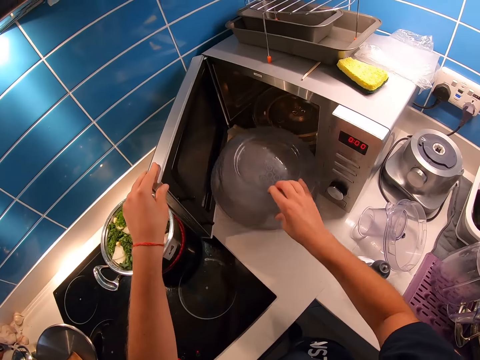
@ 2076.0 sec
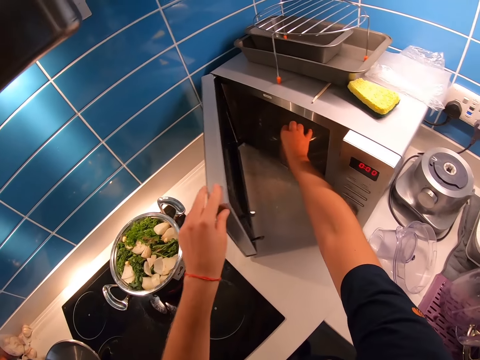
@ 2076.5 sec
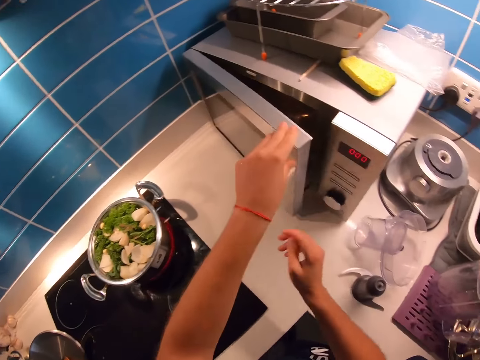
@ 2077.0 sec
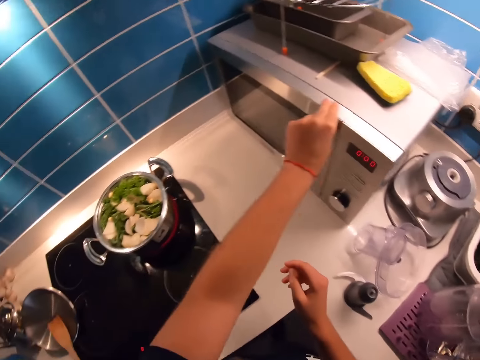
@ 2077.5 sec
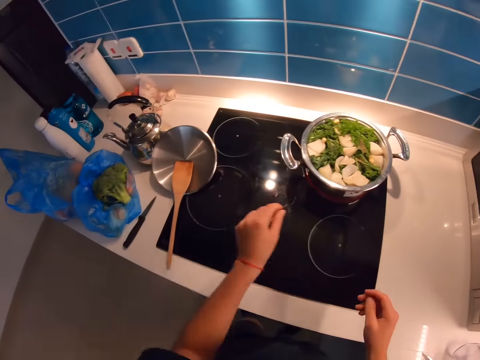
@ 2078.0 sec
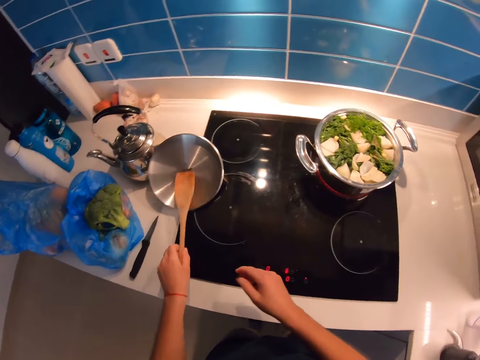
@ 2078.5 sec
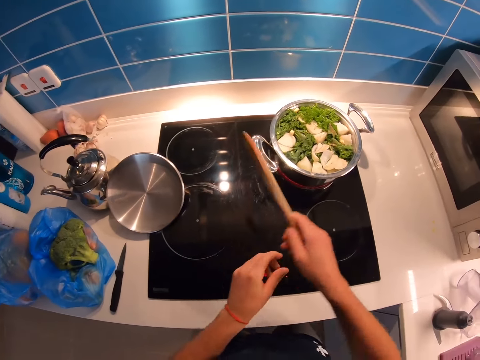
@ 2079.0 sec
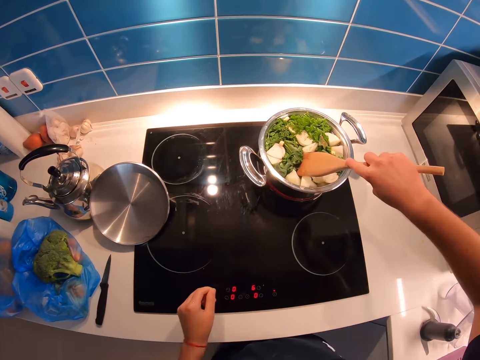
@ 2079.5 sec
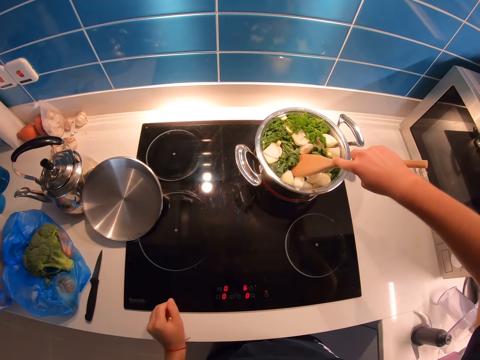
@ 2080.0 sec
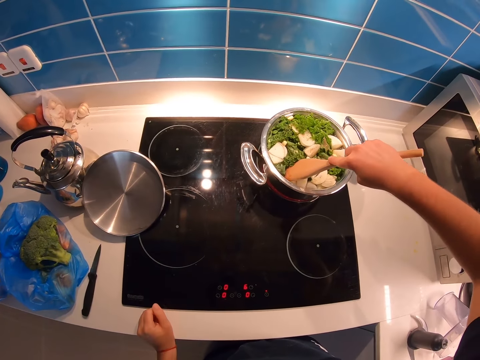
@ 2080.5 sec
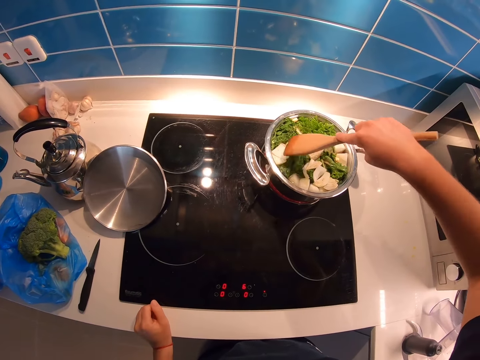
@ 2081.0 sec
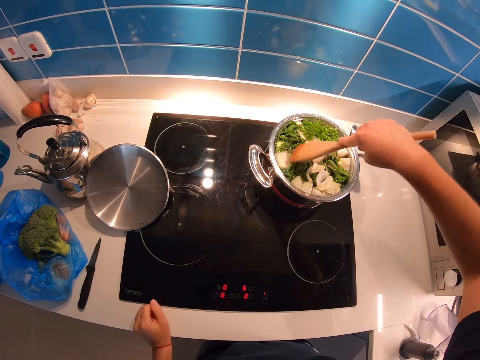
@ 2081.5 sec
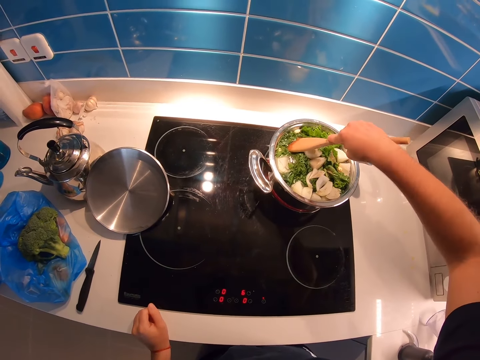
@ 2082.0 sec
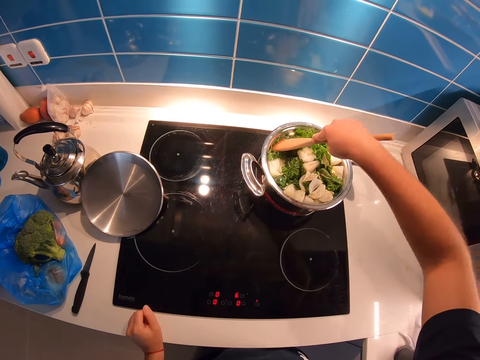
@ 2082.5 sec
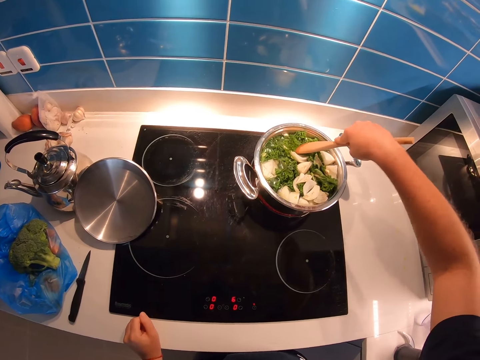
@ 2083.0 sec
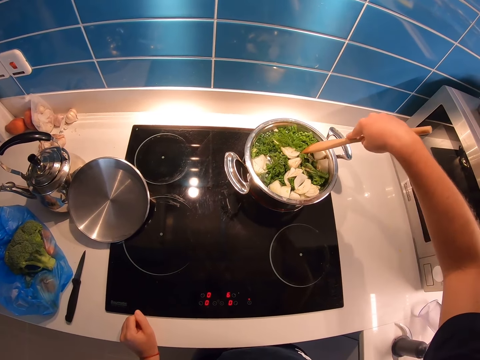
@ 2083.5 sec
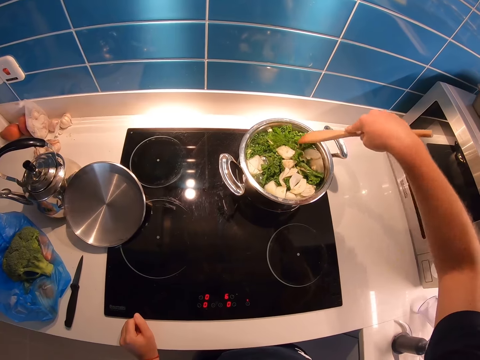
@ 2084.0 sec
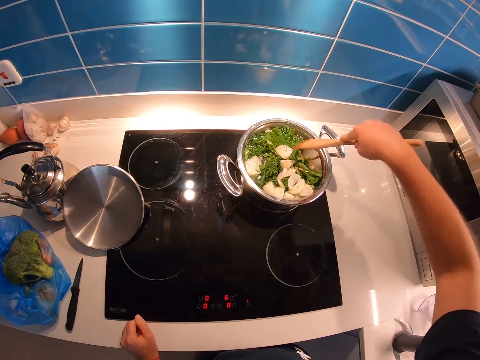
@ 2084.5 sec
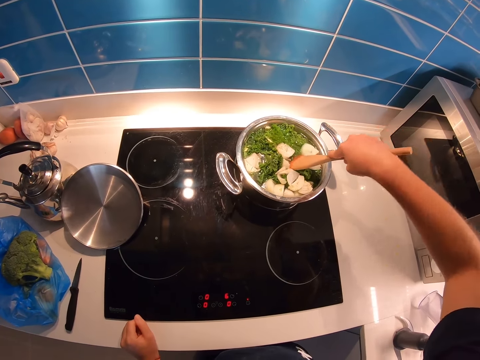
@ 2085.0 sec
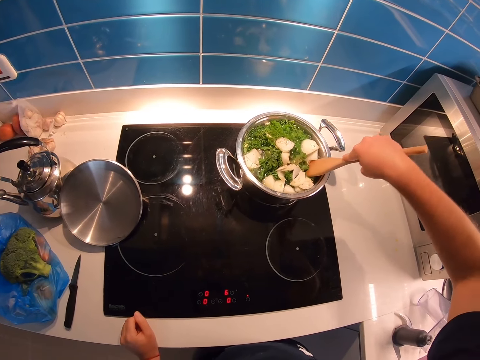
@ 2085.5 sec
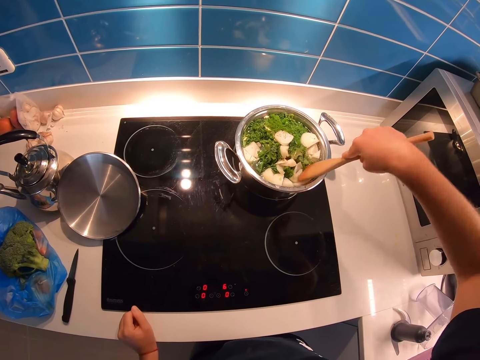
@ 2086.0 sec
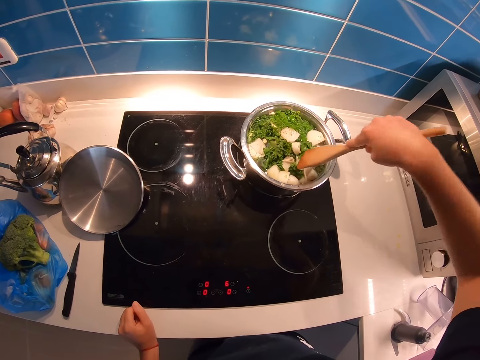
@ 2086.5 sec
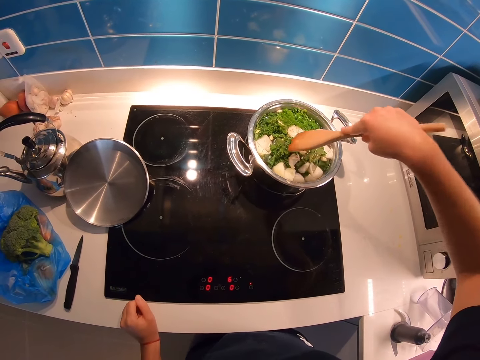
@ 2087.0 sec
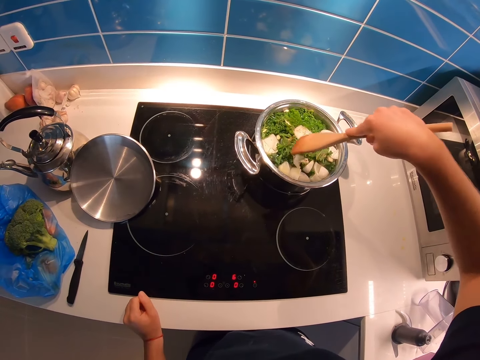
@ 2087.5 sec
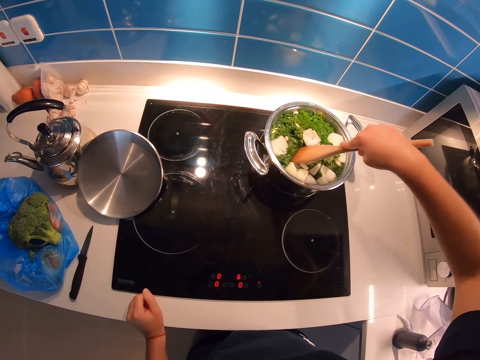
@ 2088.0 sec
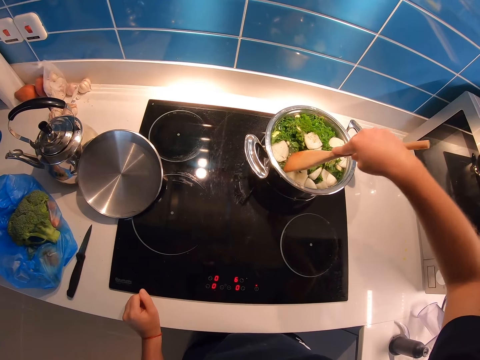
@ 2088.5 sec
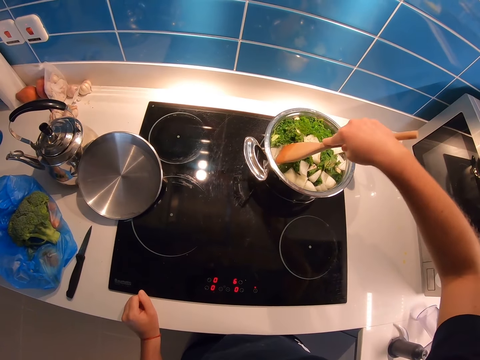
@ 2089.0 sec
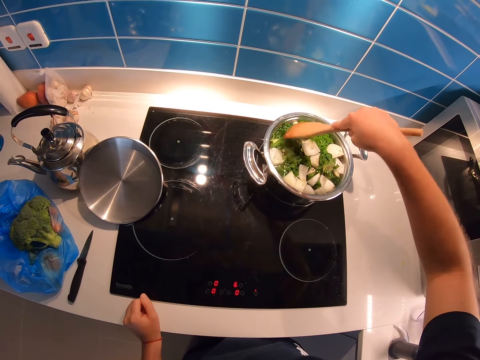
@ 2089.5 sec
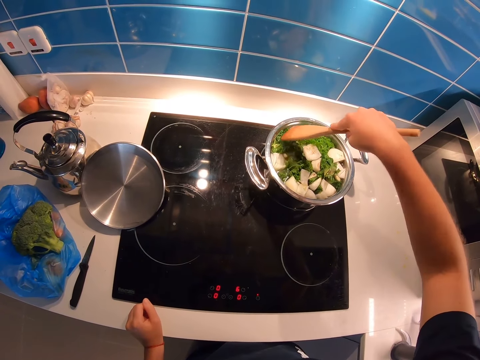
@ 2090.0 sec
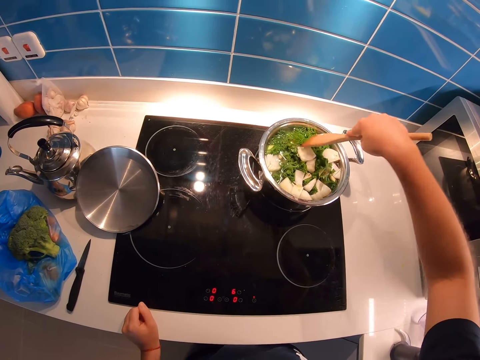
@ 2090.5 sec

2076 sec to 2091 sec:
The camera wearer puts a bowl or tin in another open oven. She closes the oven with her left hand. She picks a wooden paddle or spatula with her left hand. She uses the wooden paddle to stir food in a pot on a gas cooker with her right hand.

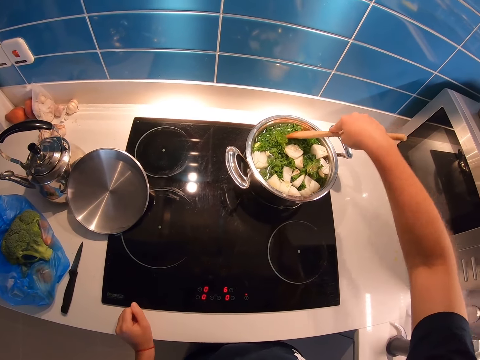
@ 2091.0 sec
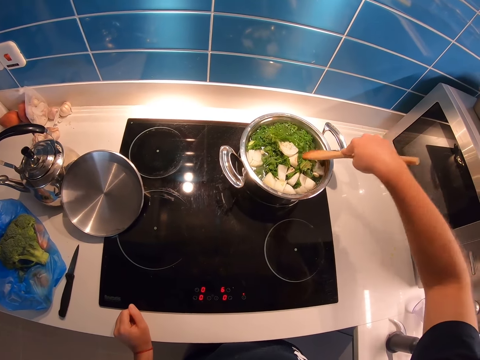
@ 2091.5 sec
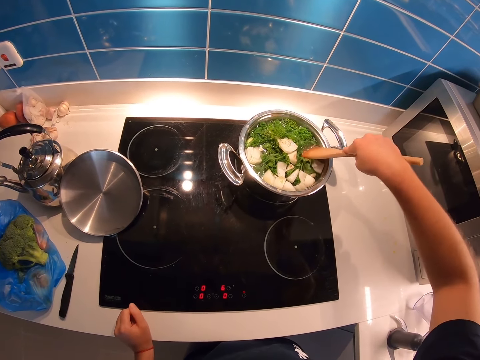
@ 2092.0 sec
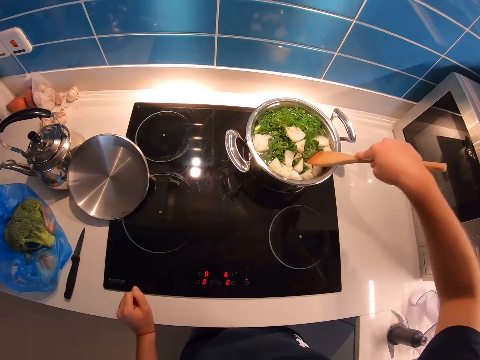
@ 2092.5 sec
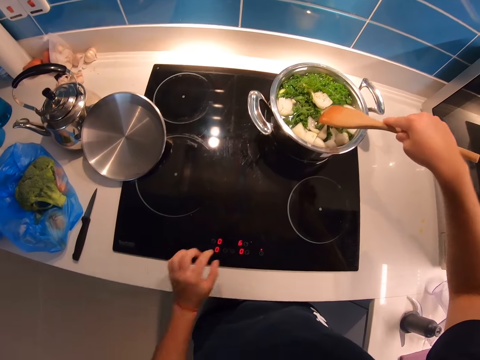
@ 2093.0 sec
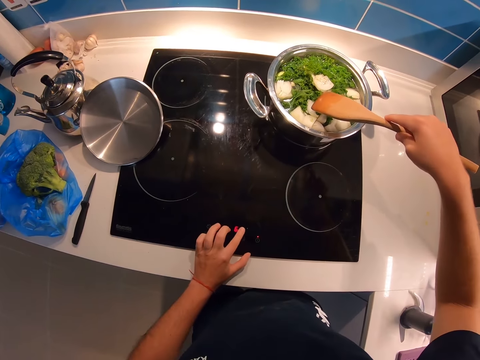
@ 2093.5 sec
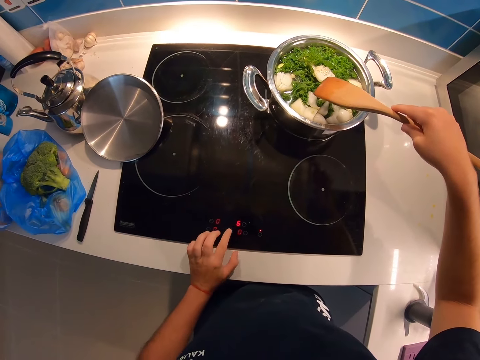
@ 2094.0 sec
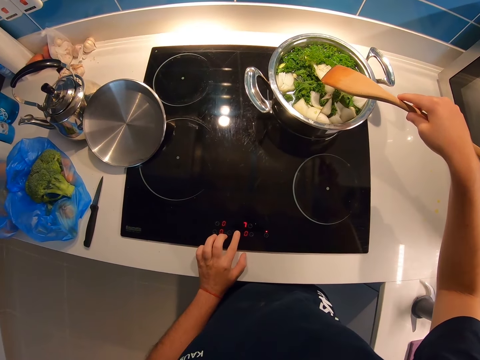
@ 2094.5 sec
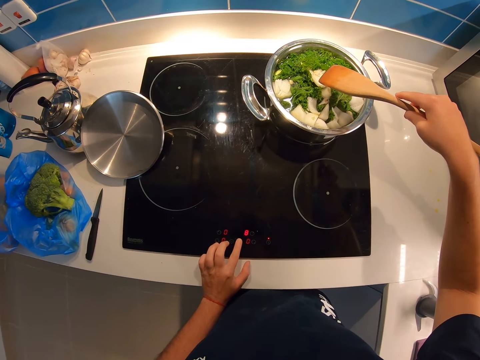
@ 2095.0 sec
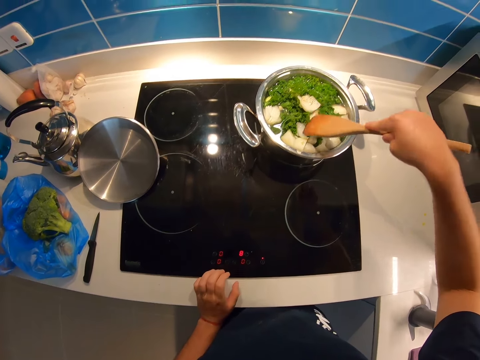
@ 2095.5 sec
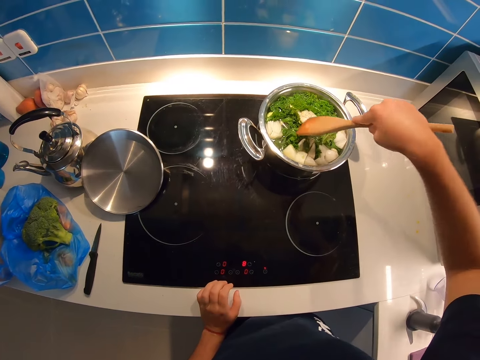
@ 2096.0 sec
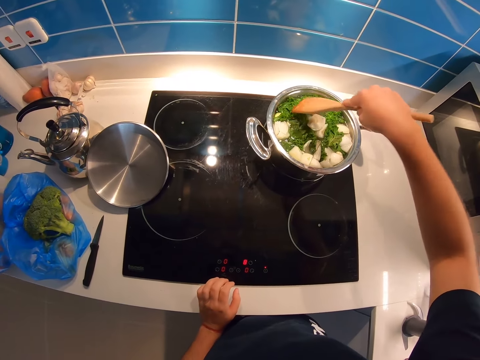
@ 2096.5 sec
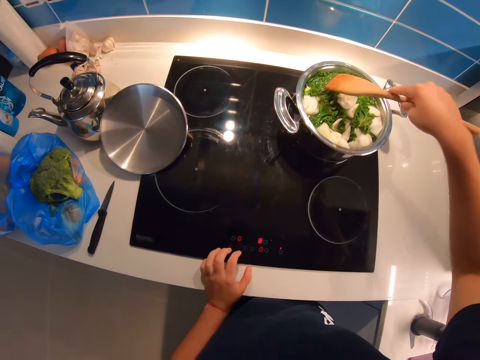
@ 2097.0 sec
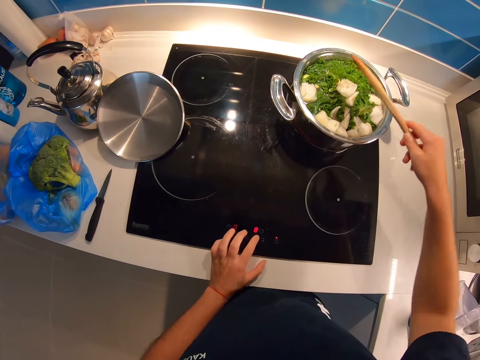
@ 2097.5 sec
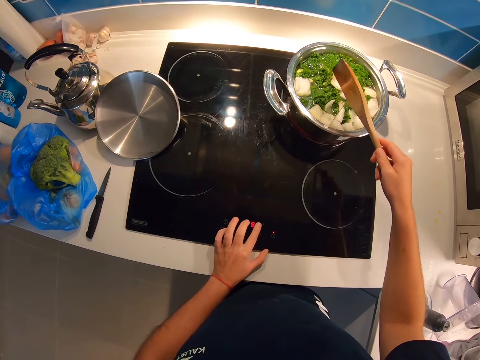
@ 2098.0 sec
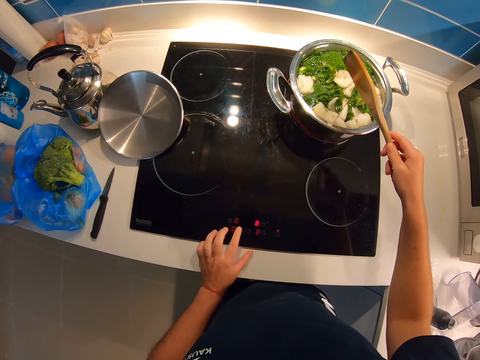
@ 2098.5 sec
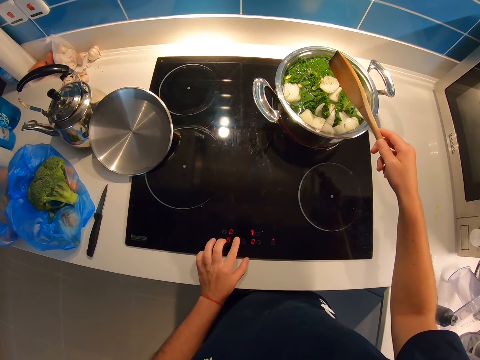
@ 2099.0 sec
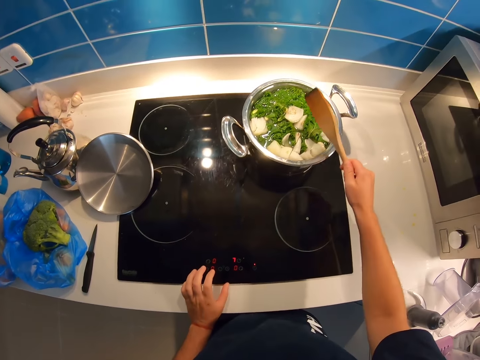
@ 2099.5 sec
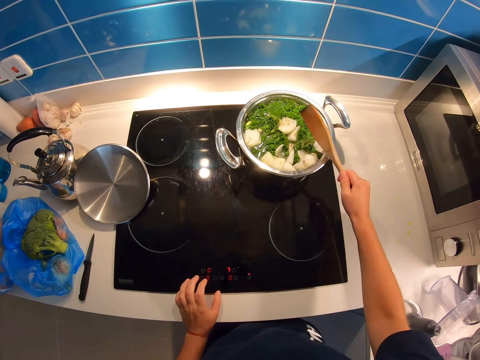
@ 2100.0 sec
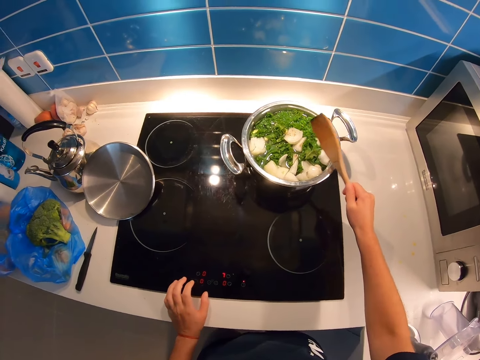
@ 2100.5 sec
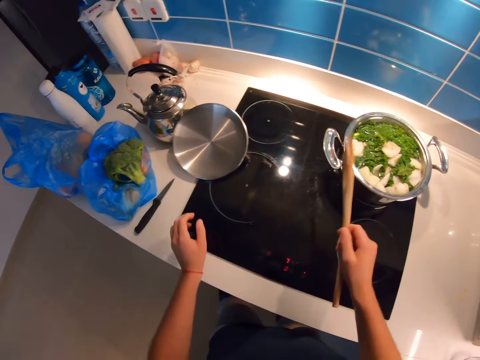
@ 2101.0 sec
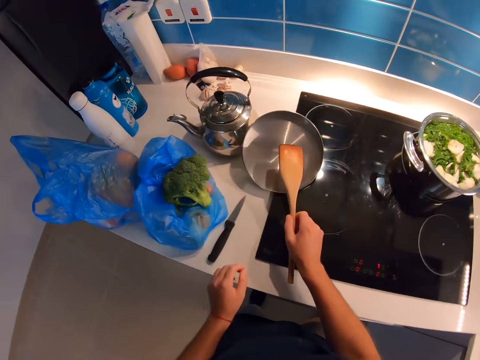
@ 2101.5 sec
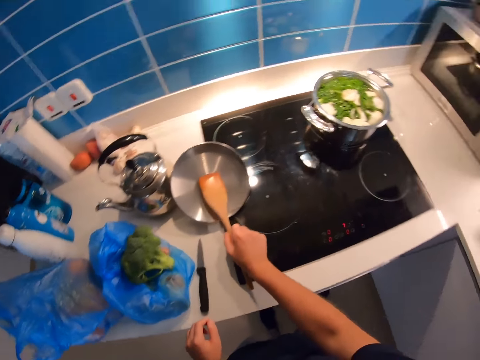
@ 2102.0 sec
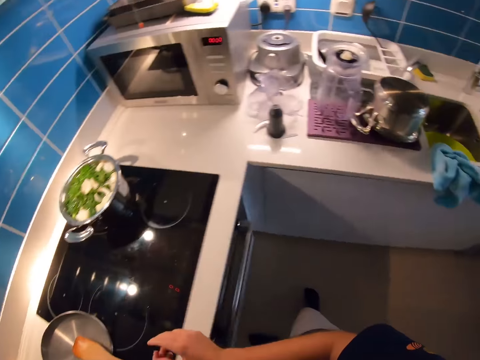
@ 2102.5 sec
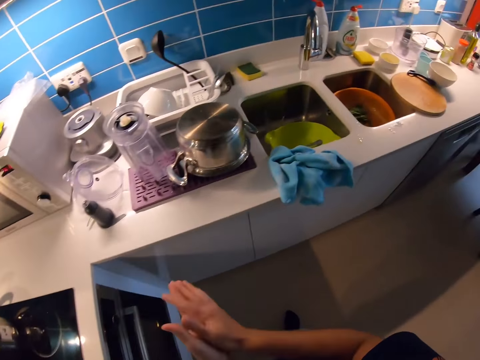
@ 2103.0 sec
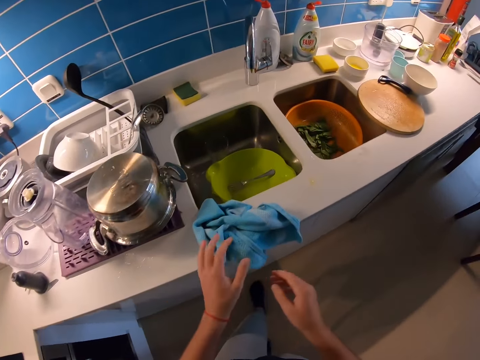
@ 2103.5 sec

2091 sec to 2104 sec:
The camera wearer regulates the heat. They stir food. They regulate the heat. They knock the wooden spatula on the pot. They place the wooden spatula on the lid. They walk around the kitchen.
